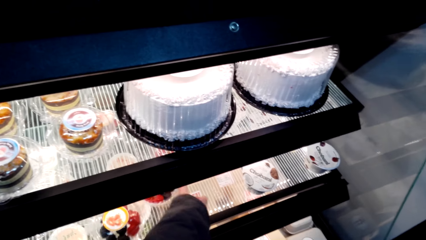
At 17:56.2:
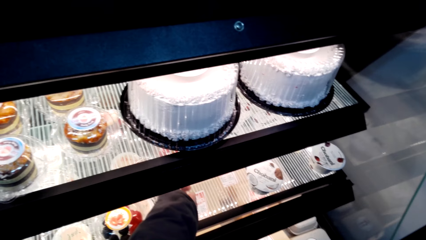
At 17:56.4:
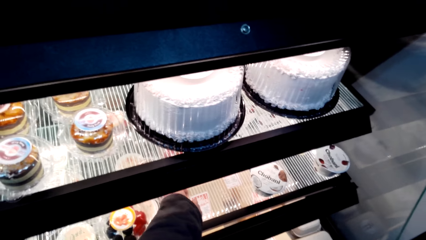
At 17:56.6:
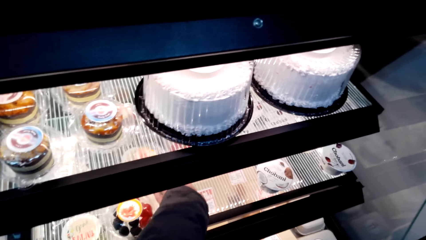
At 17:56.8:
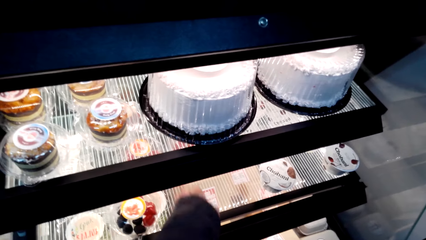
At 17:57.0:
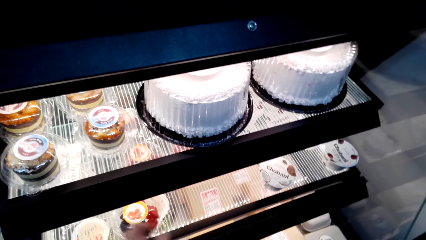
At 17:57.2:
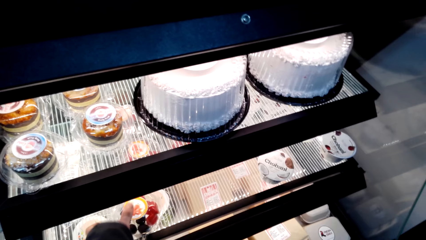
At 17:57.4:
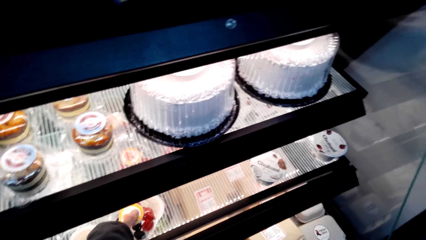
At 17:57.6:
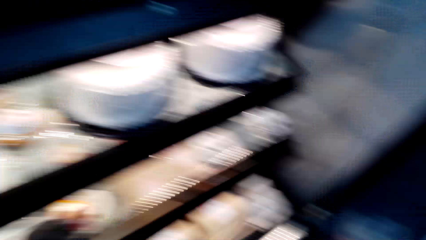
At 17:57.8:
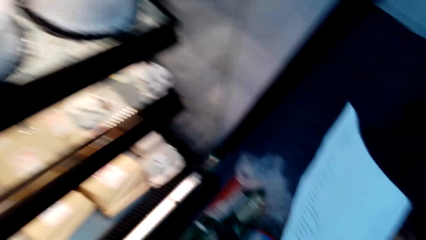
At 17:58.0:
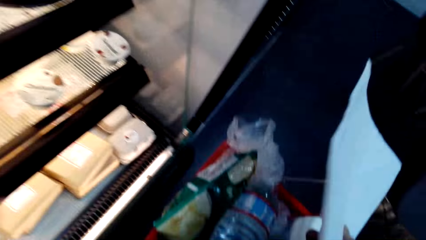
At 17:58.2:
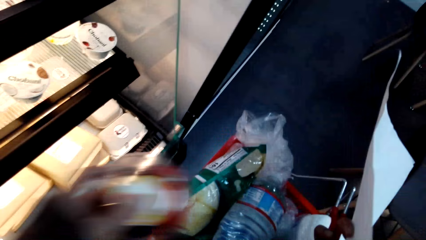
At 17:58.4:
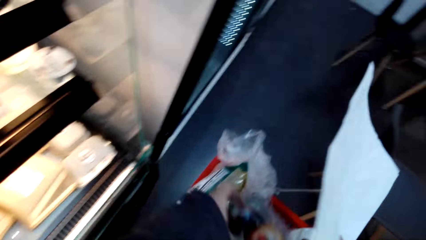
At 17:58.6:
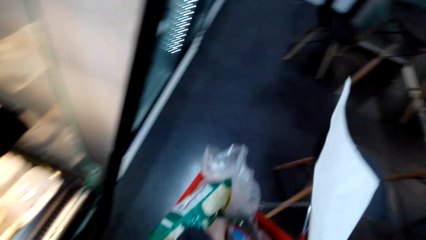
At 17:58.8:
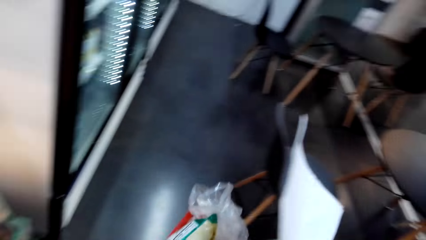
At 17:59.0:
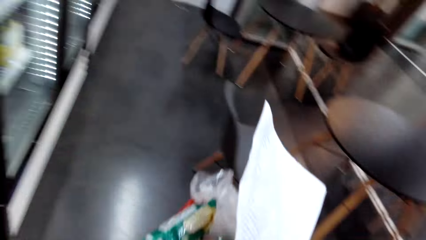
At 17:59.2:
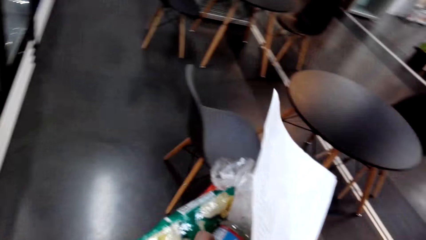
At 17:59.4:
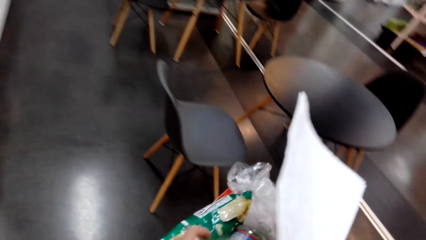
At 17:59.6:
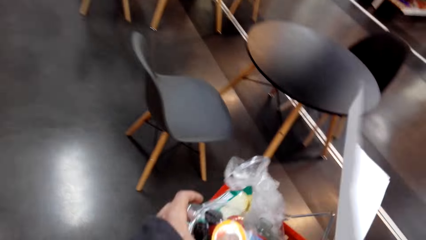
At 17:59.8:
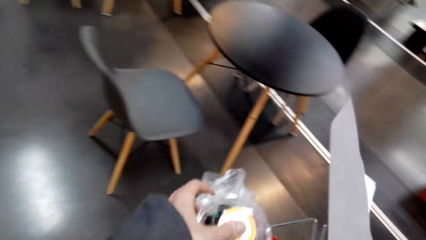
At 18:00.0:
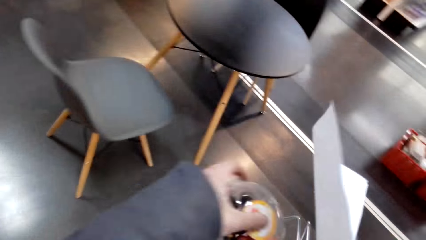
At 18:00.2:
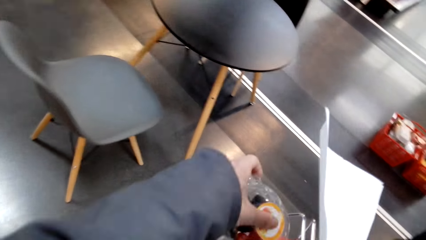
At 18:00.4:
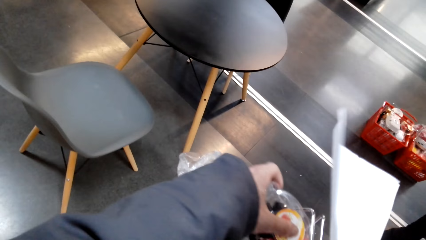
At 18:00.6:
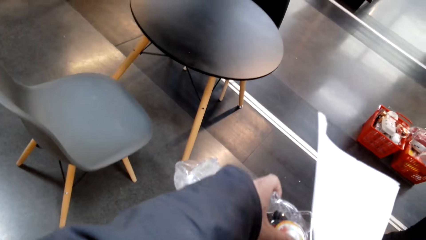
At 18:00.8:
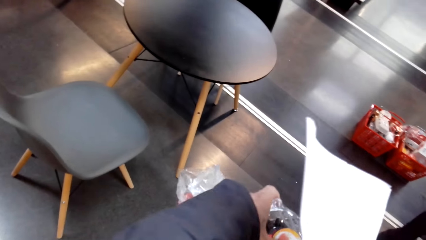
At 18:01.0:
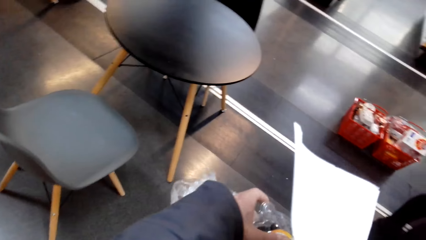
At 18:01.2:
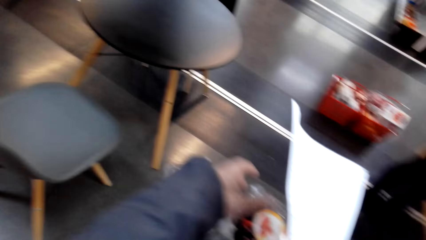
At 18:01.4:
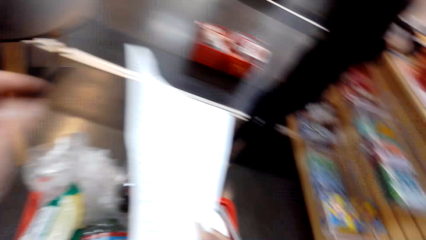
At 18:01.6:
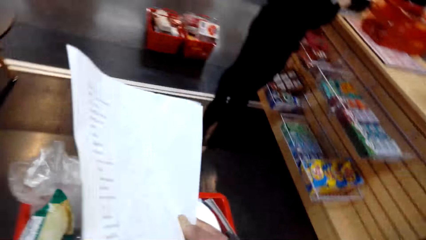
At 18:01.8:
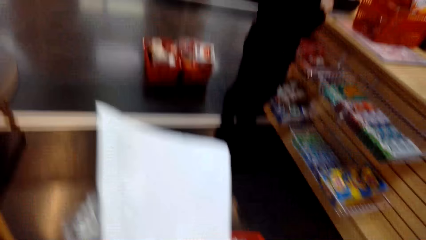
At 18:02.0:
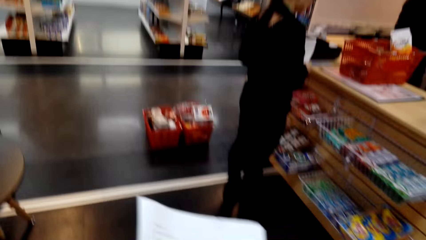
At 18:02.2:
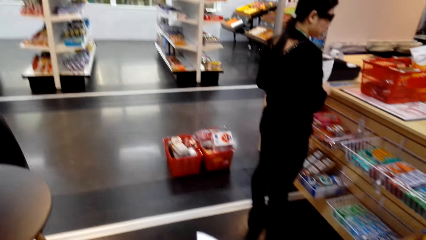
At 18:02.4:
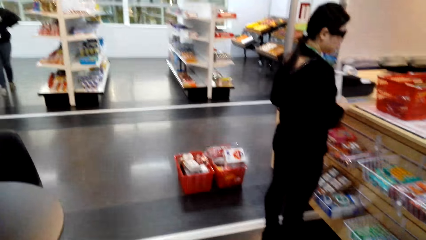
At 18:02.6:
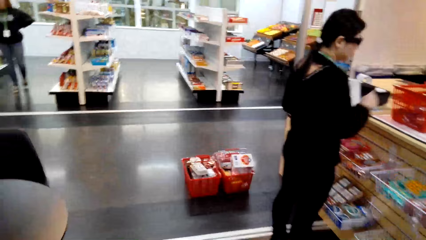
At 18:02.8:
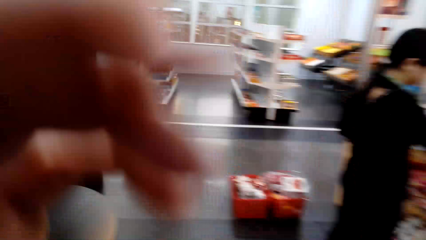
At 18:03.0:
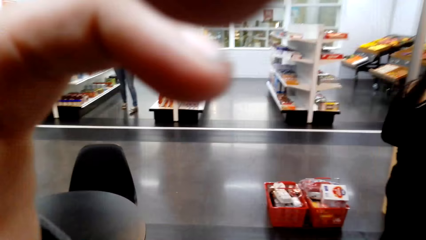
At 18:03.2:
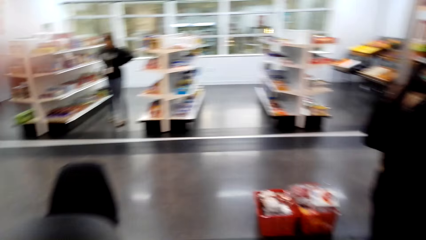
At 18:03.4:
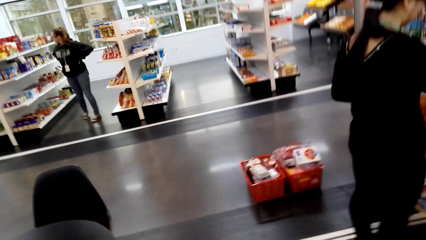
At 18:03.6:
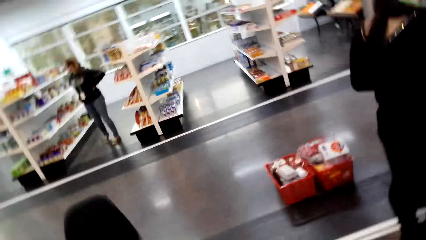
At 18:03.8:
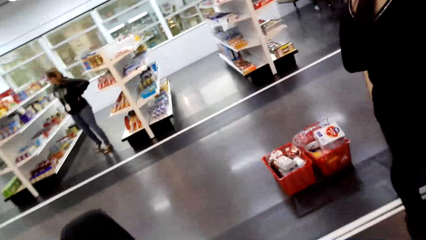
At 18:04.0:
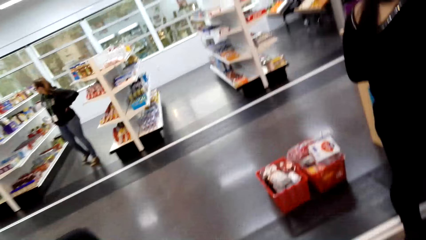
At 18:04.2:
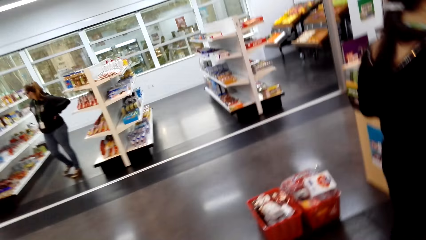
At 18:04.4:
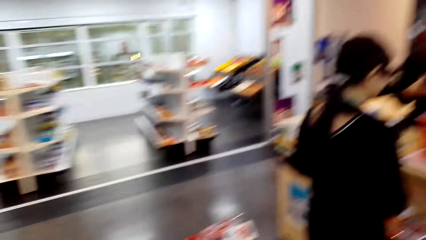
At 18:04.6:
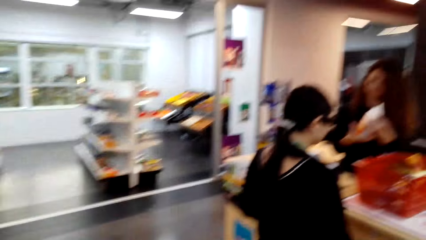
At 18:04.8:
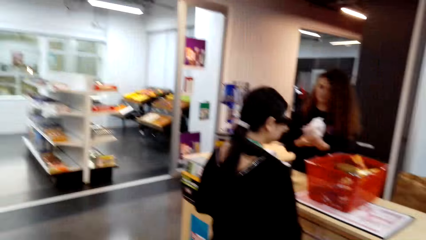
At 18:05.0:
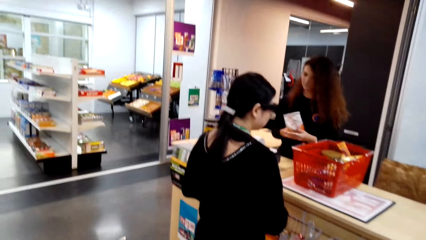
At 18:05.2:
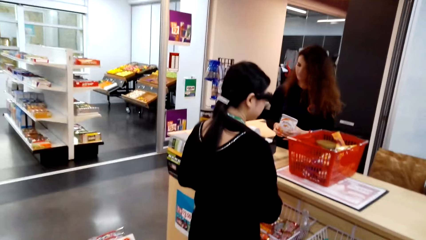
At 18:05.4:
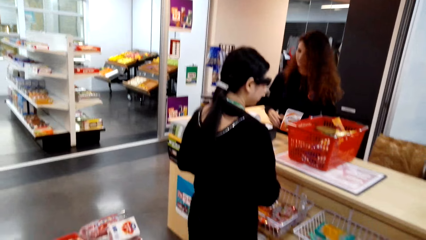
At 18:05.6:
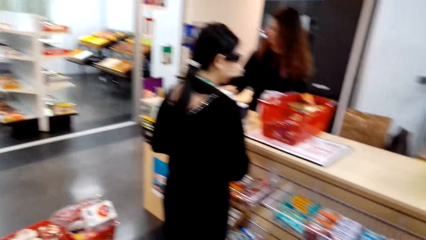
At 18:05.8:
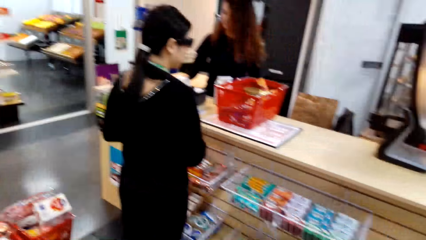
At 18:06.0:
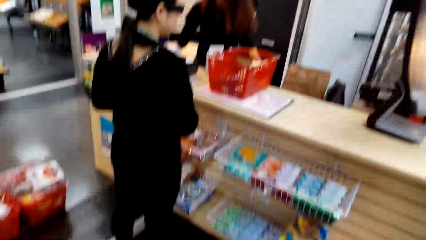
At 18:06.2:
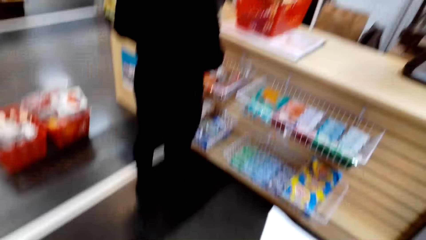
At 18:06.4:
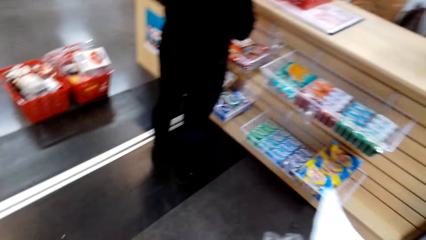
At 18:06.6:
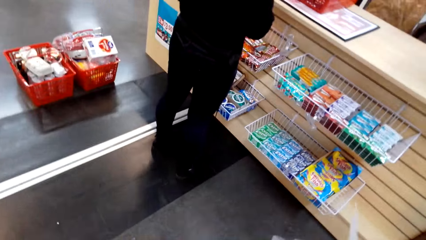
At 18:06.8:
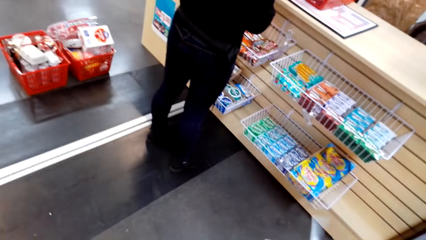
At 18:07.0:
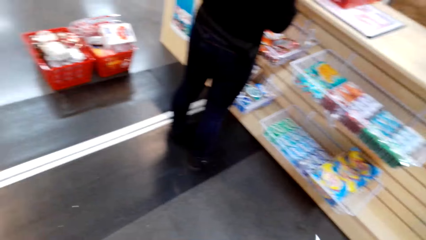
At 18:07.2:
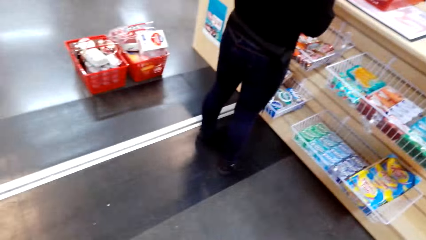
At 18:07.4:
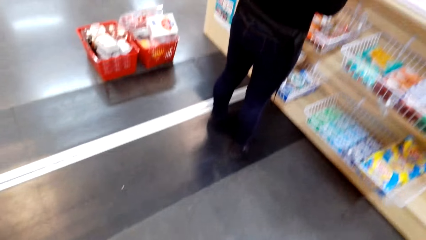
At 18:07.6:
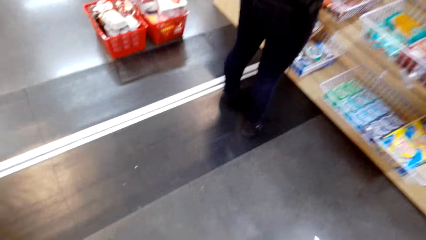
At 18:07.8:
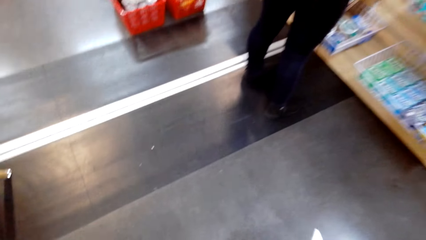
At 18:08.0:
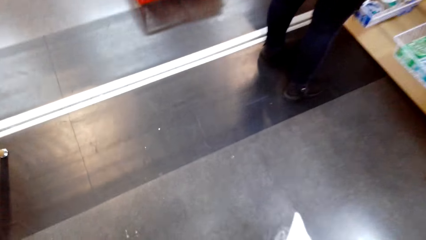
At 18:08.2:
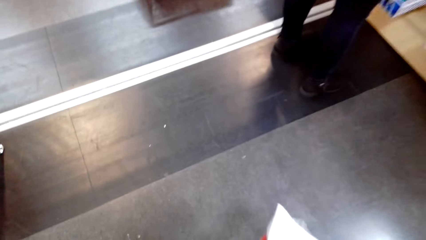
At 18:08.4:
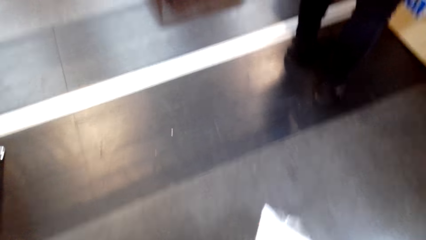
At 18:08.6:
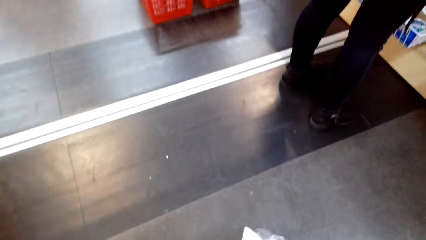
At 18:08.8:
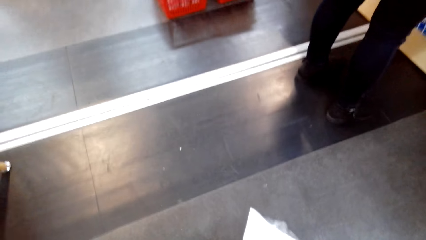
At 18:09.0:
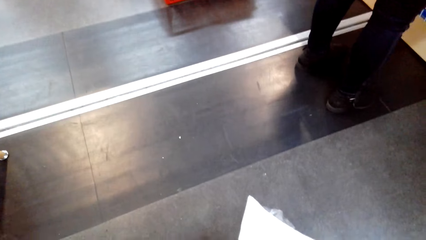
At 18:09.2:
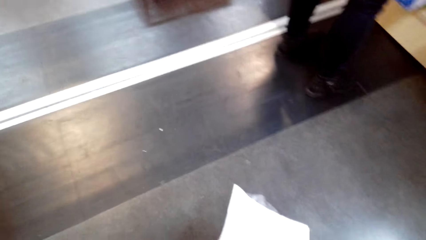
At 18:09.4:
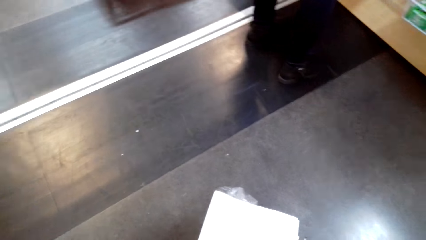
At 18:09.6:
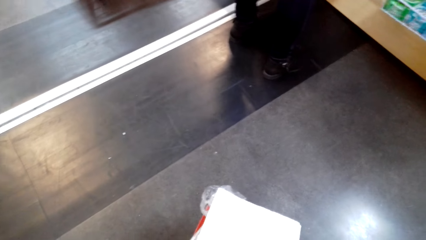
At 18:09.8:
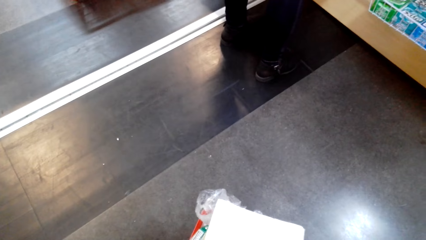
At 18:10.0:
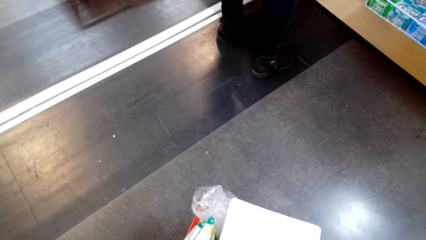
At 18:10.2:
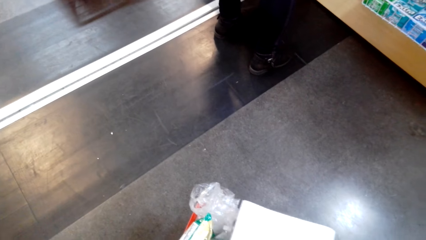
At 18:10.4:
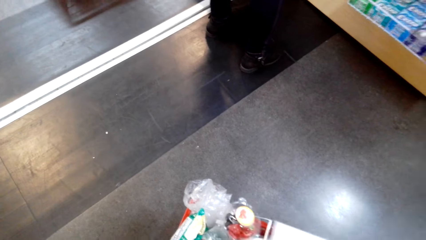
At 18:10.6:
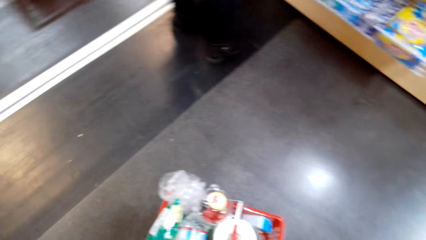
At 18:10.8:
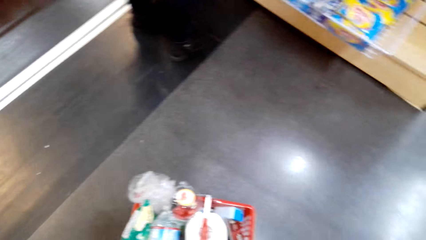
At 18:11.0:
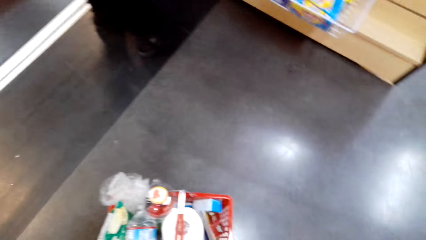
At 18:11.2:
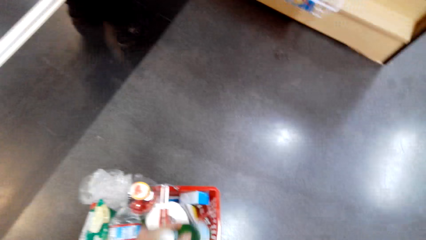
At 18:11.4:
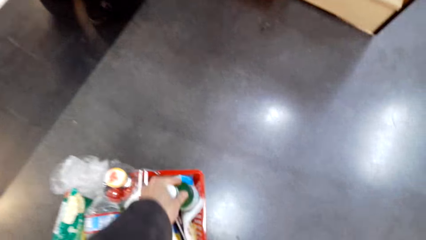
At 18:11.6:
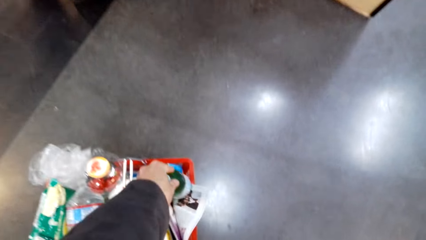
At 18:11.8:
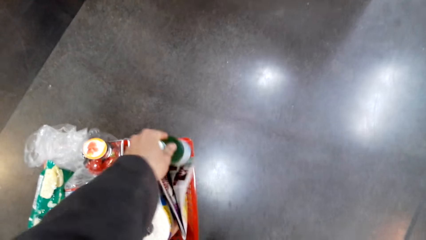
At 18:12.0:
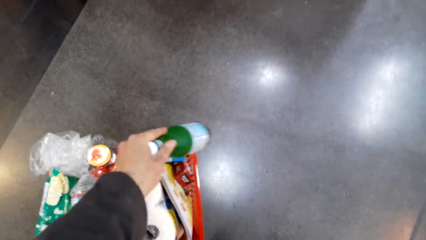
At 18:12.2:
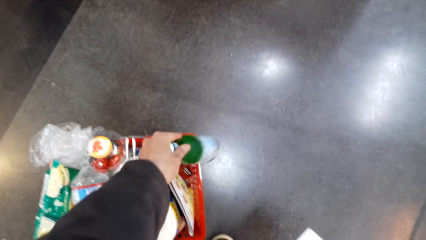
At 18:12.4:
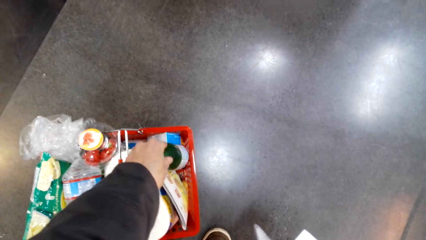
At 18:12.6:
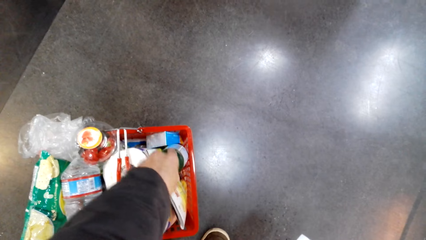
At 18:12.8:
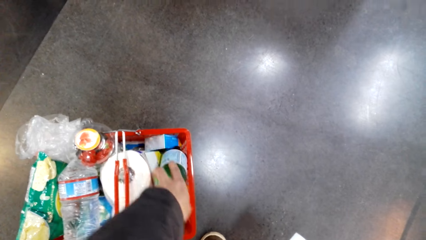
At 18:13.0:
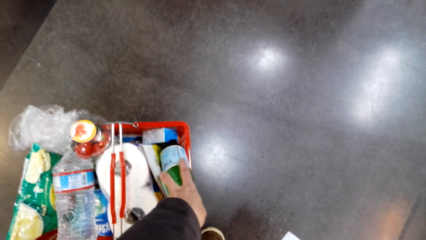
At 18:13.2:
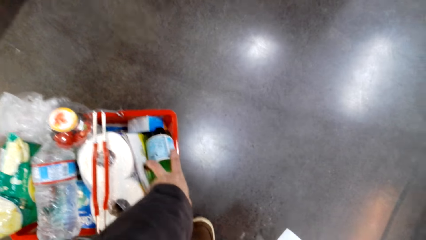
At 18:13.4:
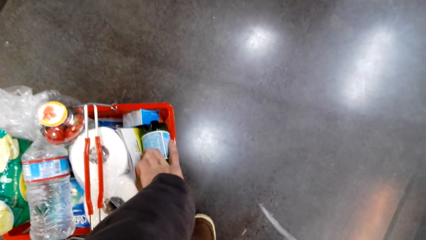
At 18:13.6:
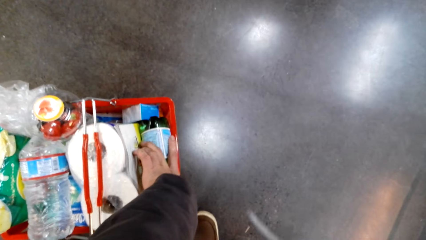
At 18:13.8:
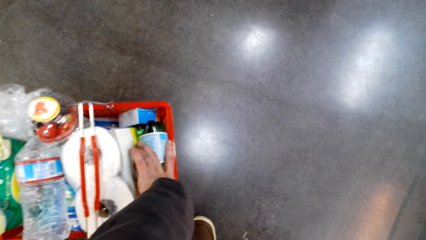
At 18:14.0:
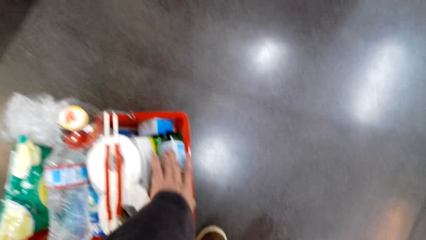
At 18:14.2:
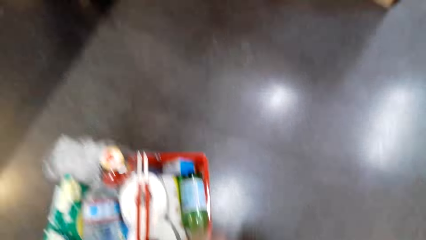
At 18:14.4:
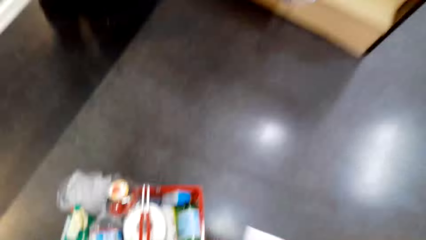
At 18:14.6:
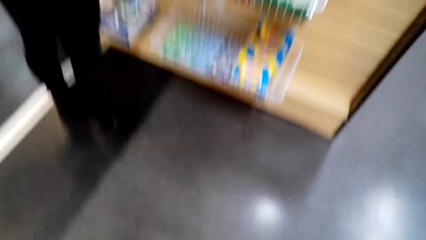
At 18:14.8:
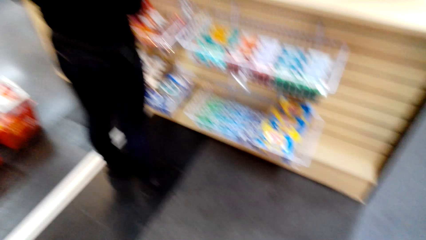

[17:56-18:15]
The camera wearer turns around. They walk around. They put the fruit container pack in the shopping basket. They turn around. They walk around. They put the shopping basket on the floor. They turn around. They pick a bottle in the shopping basket.
